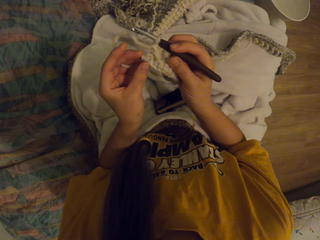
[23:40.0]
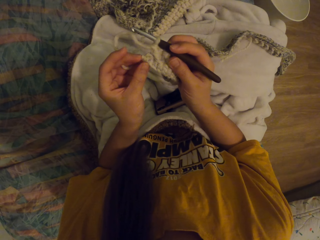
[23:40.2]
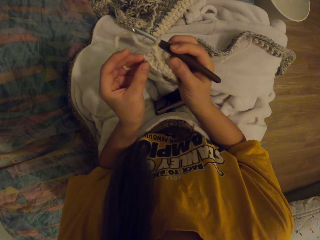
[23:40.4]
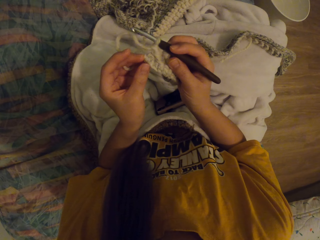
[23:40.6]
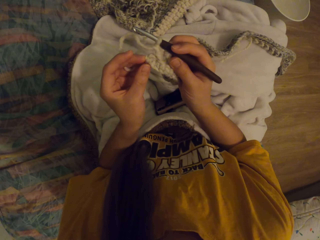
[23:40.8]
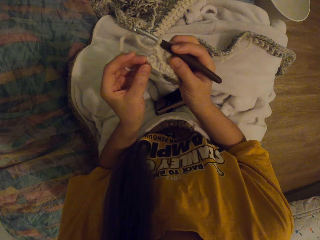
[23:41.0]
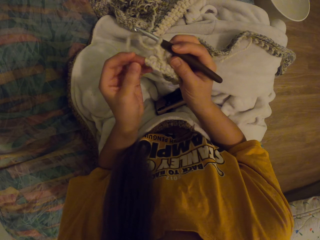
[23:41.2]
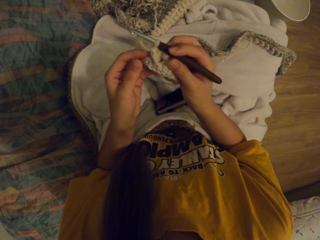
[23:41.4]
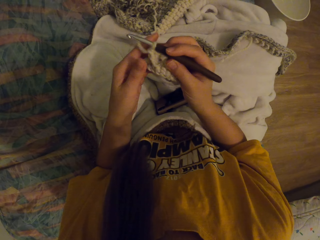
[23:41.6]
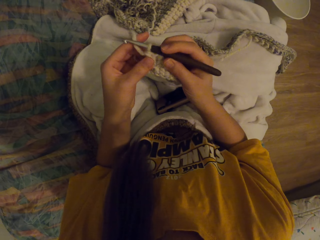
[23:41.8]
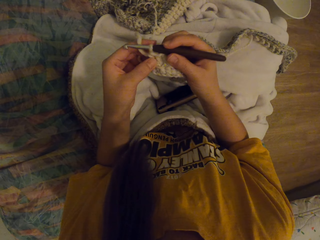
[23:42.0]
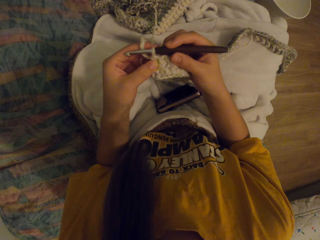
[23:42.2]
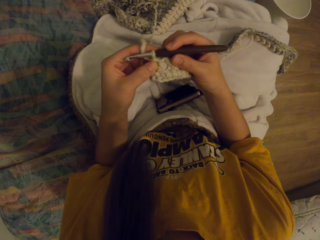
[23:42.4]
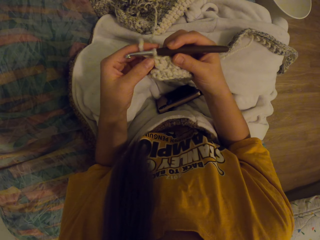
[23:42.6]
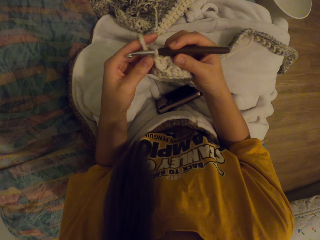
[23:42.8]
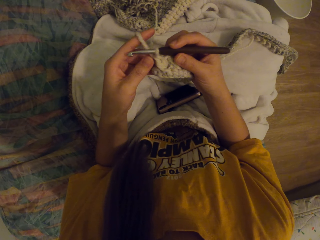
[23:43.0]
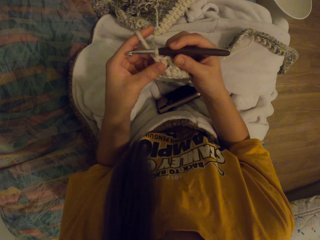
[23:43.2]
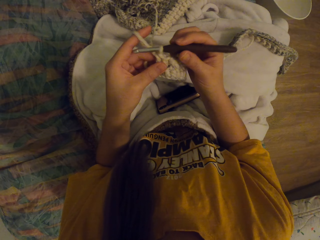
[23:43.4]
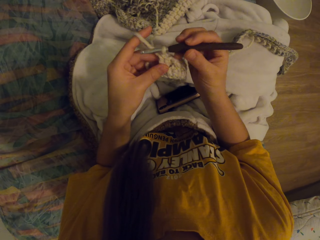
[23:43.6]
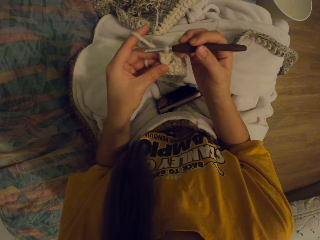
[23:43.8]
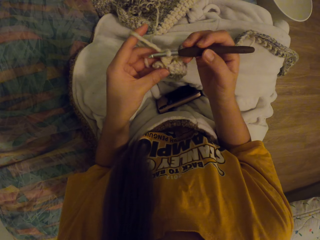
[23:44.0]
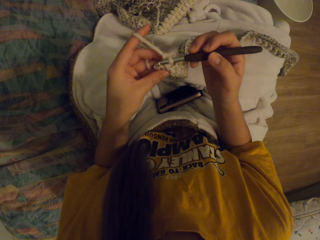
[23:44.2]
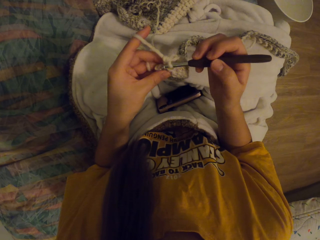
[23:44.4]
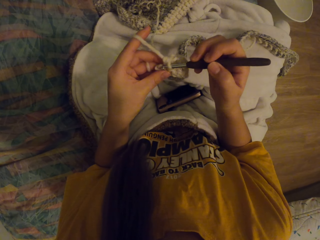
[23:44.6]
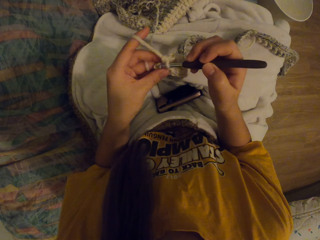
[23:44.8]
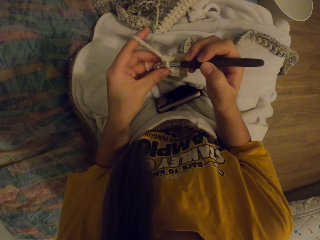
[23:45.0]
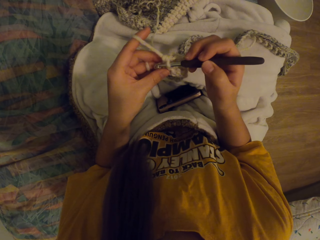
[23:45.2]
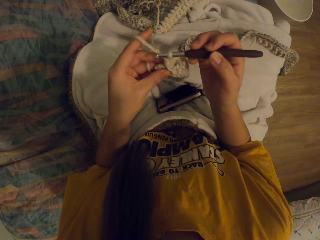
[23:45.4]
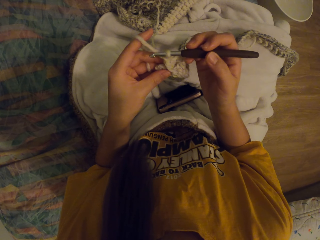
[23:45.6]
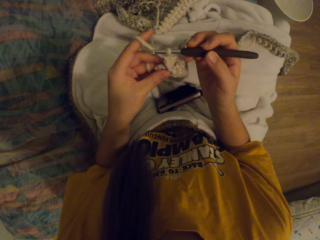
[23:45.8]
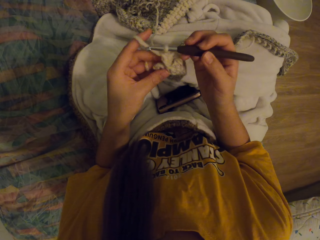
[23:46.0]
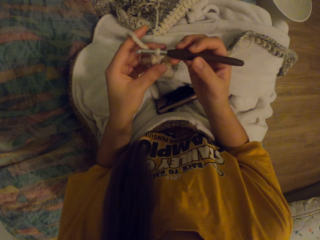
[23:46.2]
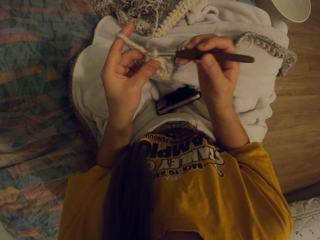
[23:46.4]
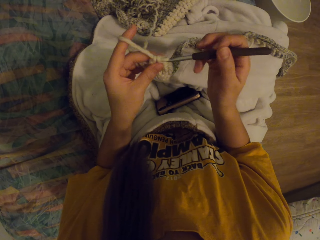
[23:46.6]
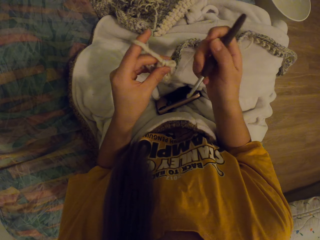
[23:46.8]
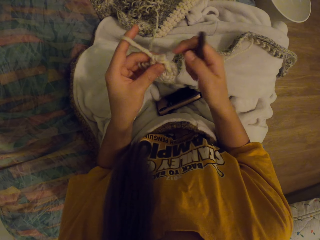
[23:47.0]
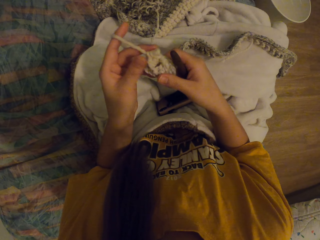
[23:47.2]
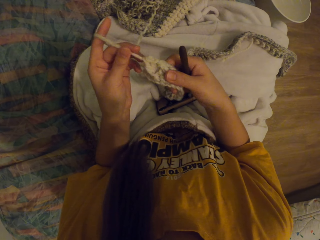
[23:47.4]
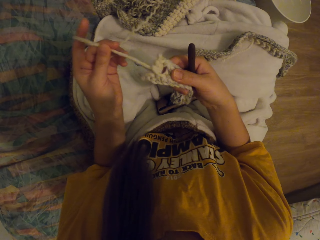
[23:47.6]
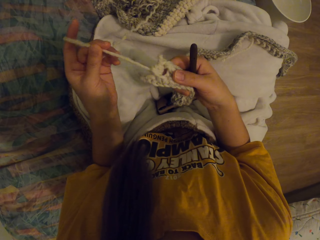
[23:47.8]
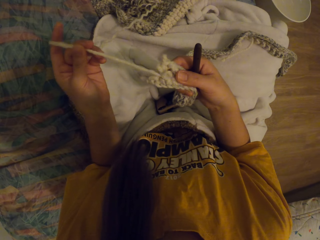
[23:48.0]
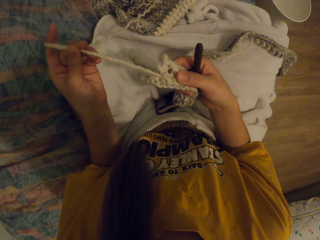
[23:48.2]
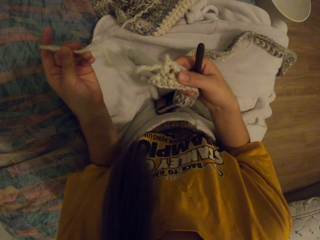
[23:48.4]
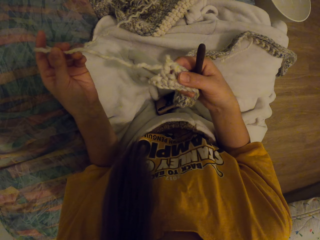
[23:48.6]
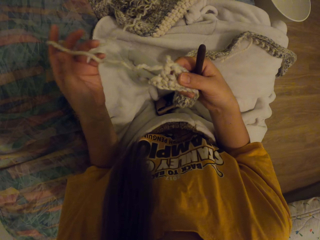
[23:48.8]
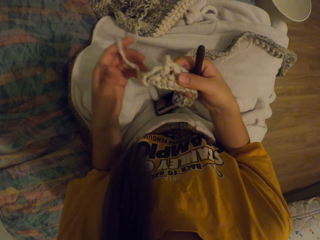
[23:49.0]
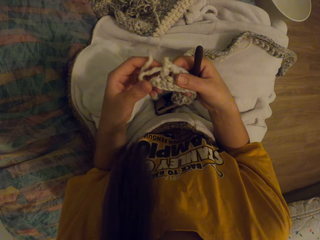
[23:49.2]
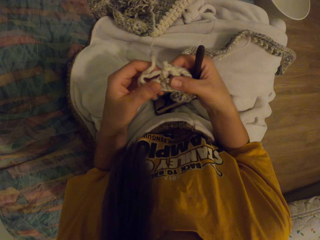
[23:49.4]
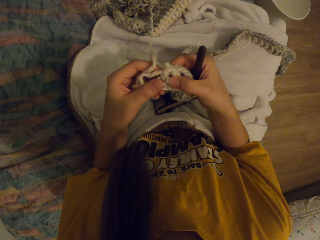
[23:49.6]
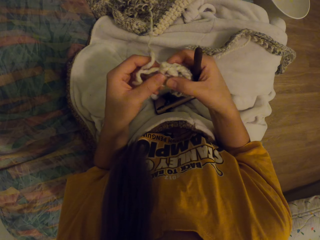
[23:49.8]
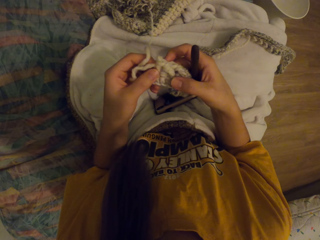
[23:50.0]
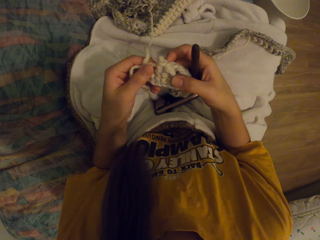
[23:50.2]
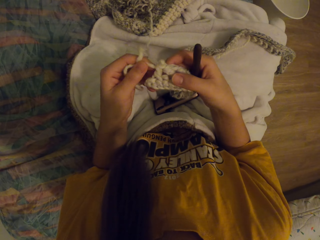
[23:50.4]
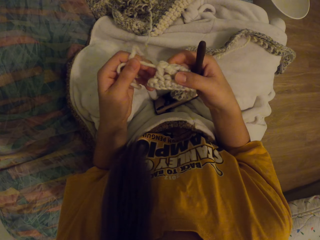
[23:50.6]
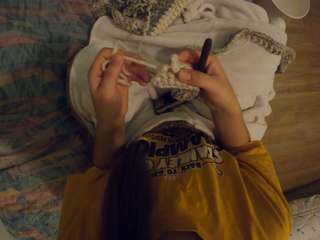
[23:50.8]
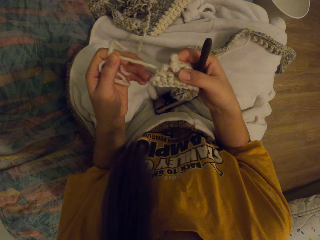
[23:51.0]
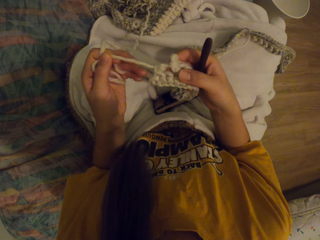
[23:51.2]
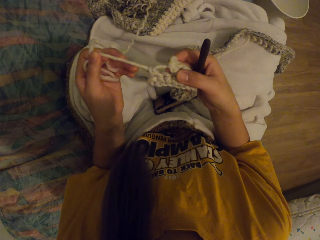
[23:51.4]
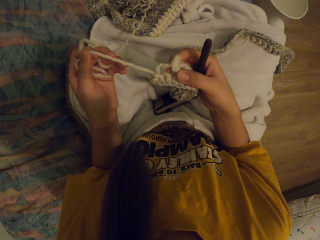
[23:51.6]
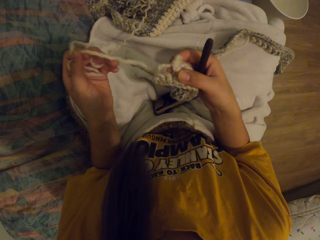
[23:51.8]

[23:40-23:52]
The camera wearer disentangles the thread. They remove the crochet from the thread wool. They remove the wool thread from the cloth.

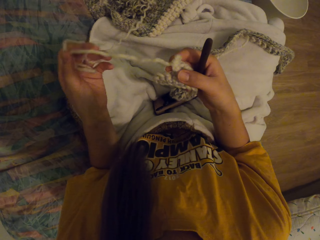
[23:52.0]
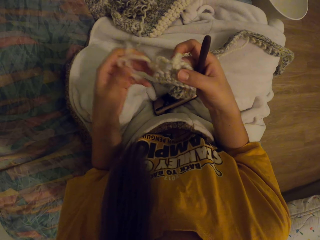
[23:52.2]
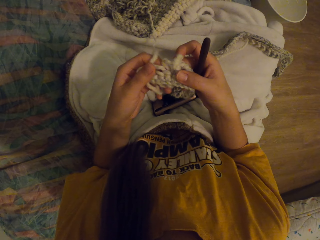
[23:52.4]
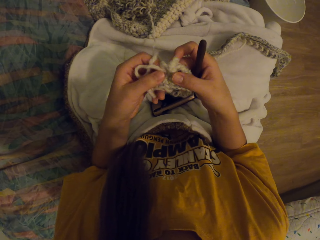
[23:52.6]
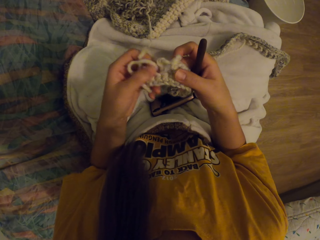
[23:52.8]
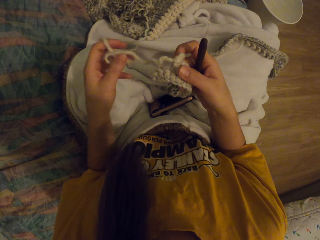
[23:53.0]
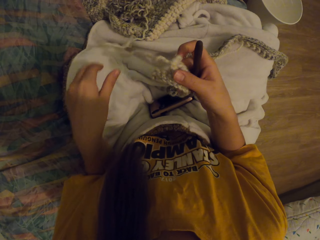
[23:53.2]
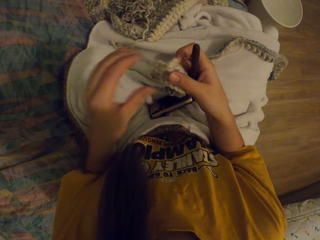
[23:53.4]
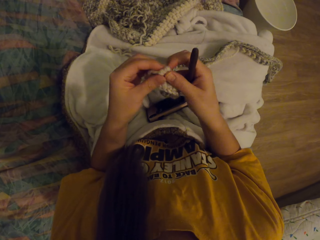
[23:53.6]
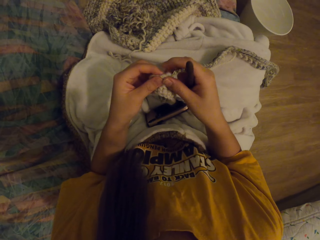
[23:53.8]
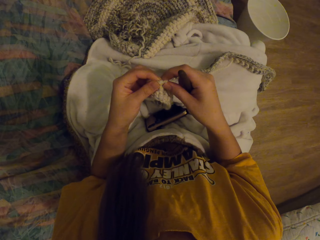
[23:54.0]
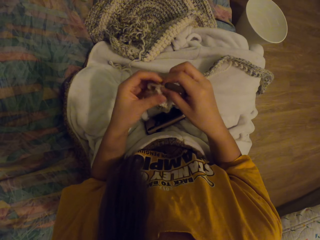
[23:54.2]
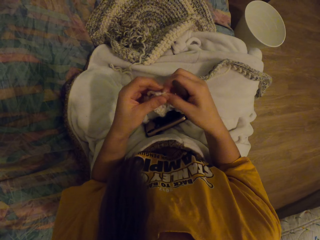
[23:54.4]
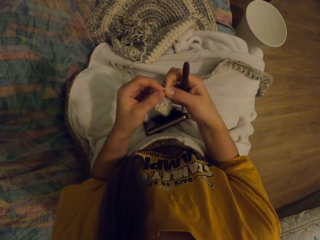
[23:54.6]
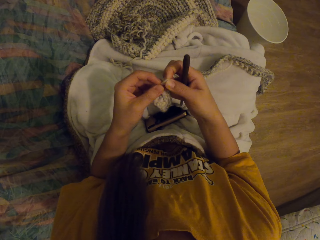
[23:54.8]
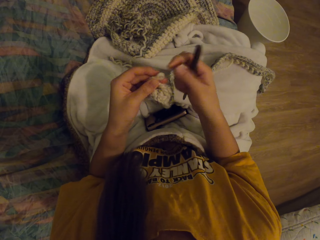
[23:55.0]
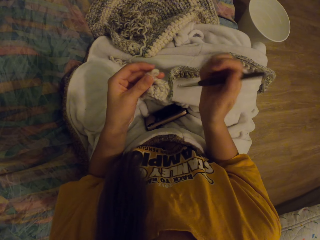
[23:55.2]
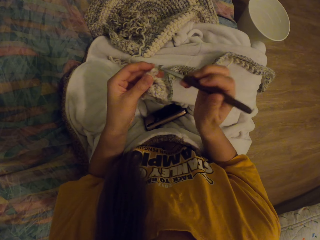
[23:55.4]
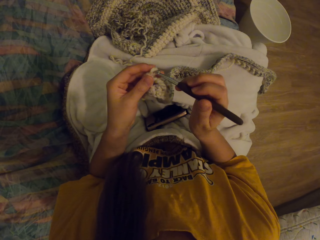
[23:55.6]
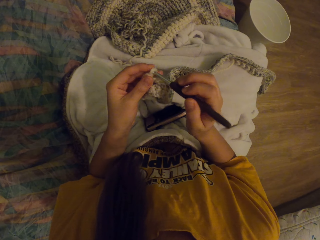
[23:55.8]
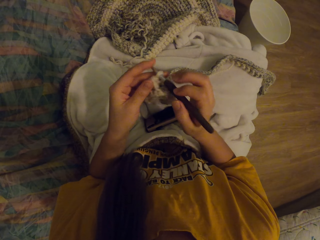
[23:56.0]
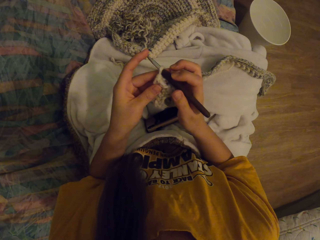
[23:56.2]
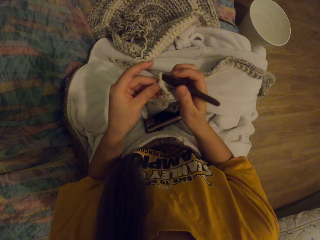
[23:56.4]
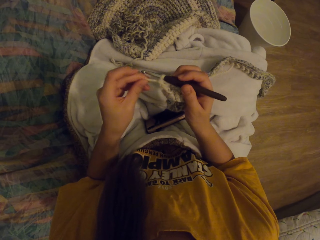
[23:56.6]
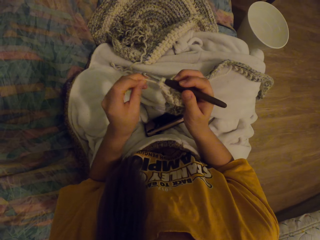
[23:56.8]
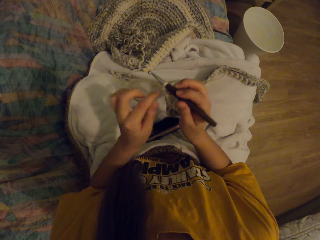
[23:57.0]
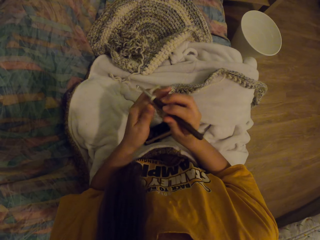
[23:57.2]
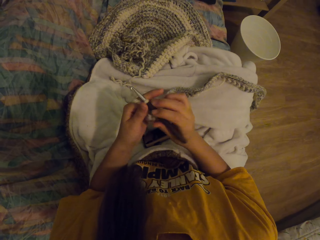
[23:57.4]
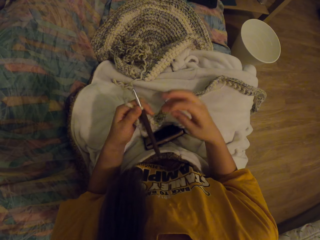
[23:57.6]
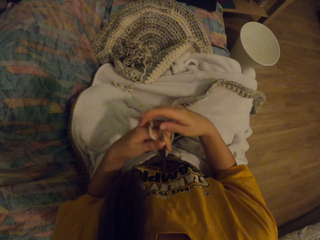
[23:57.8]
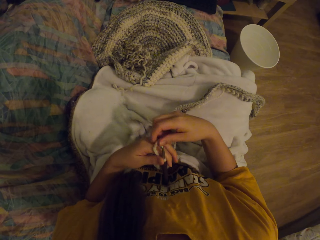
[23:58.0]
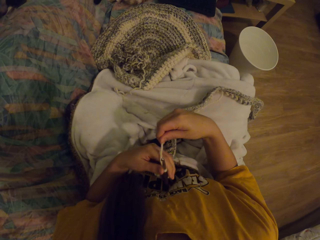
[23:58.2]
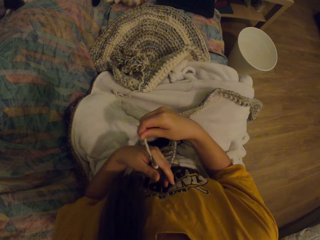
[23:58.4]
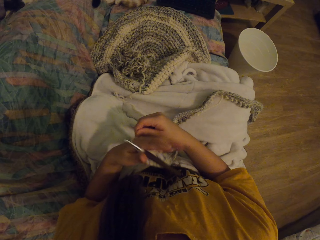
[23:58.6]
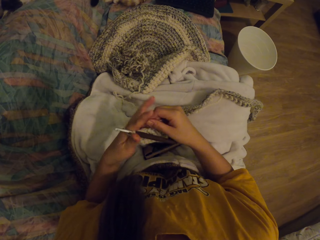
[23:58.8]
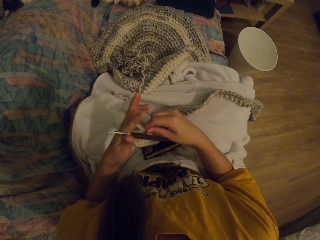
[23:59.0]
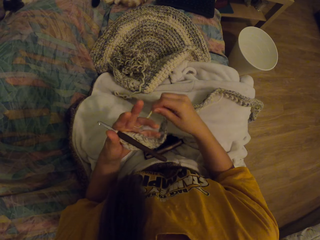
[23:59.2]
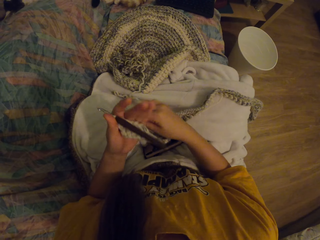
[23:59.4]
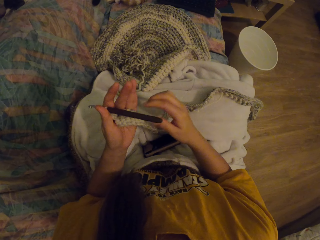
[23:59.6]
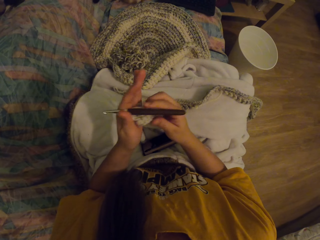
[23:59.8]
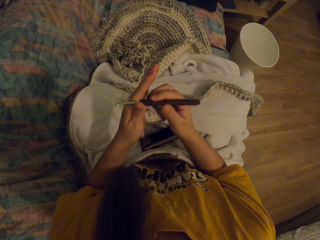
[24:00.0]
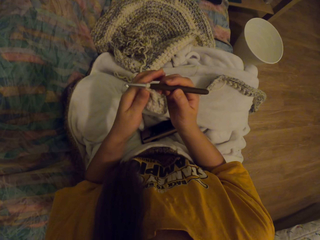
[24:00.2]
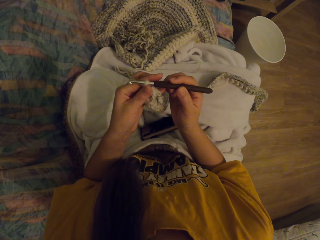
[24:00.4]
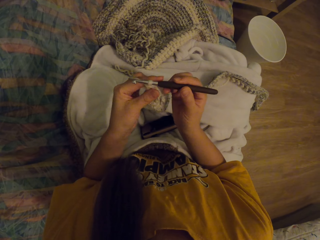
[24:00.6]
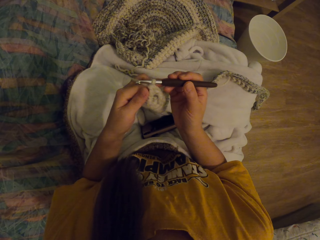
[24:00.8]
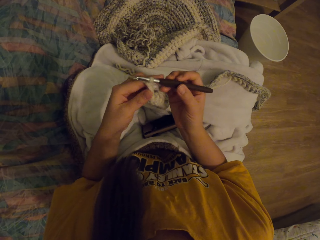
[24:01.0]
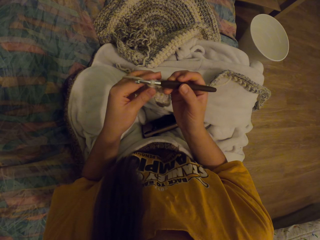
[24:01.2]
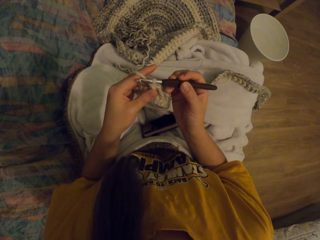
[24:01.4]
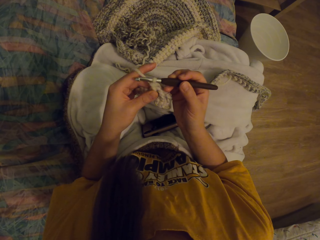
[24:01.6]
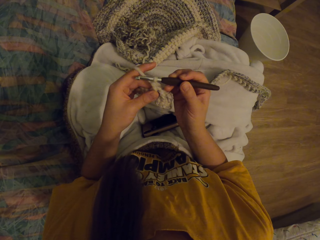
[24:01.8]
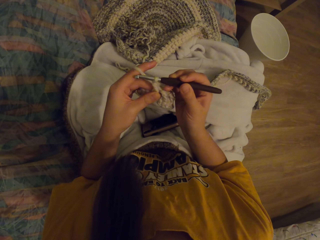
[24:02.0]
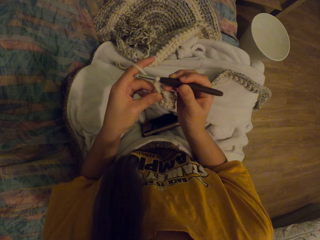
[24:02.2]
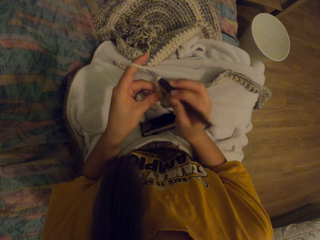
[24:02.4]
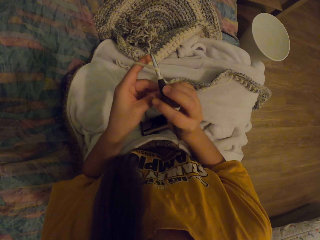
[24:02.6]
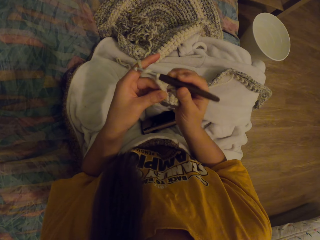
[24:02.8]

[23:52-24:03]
The camera wearer knits the fabric with the crochet. She puts the crochet in the thread wool. She ties the wool thread on her fingers.
